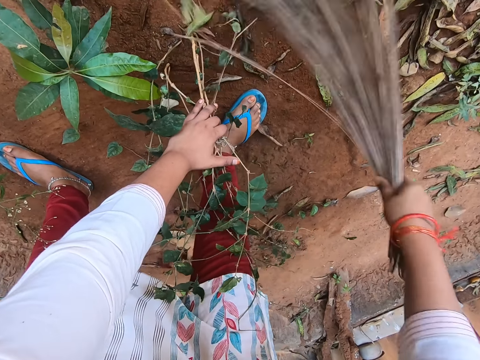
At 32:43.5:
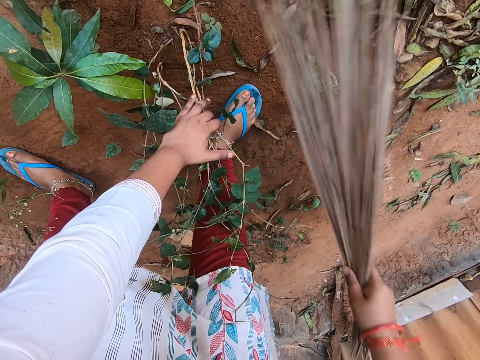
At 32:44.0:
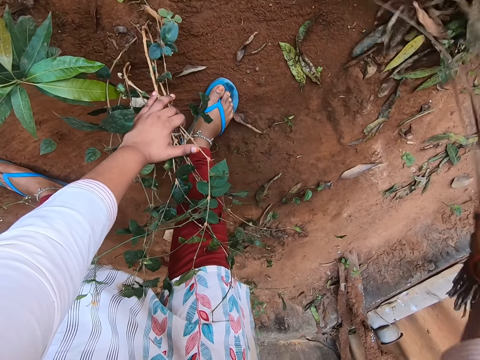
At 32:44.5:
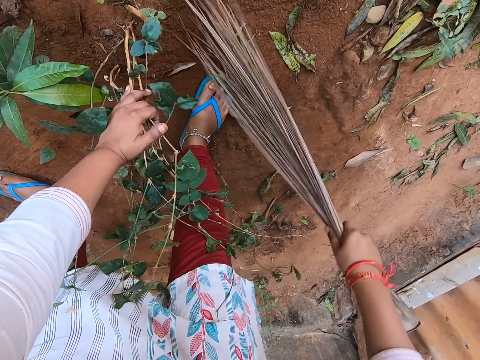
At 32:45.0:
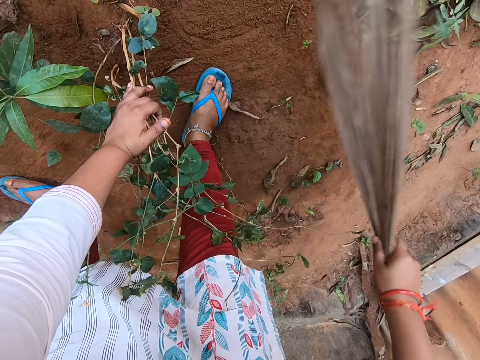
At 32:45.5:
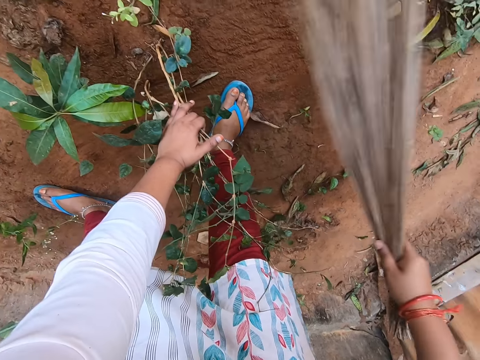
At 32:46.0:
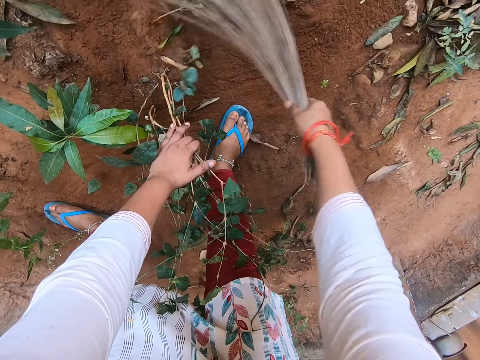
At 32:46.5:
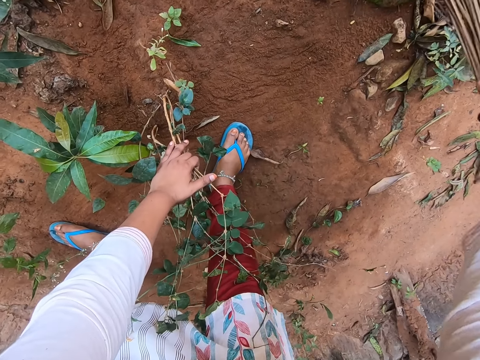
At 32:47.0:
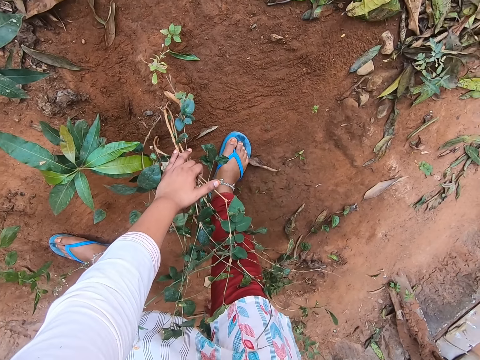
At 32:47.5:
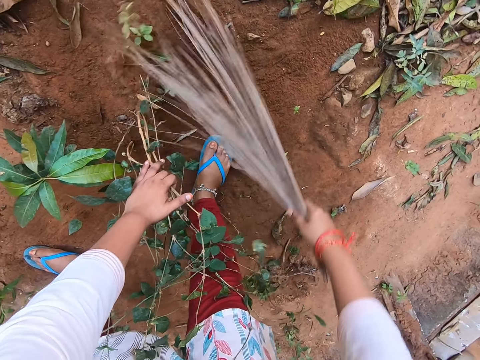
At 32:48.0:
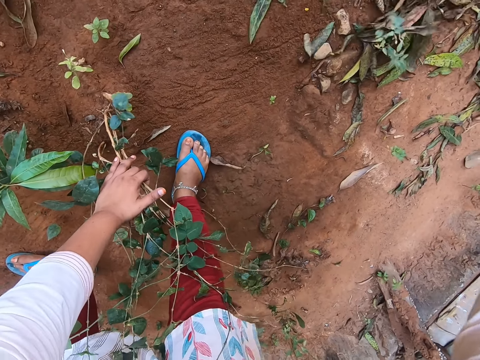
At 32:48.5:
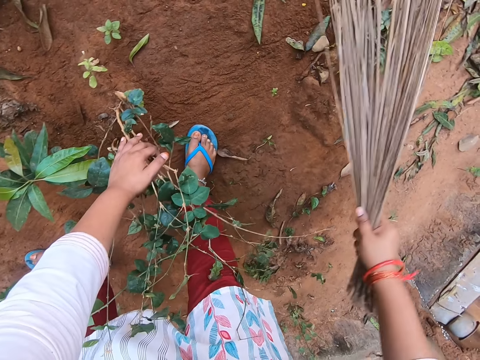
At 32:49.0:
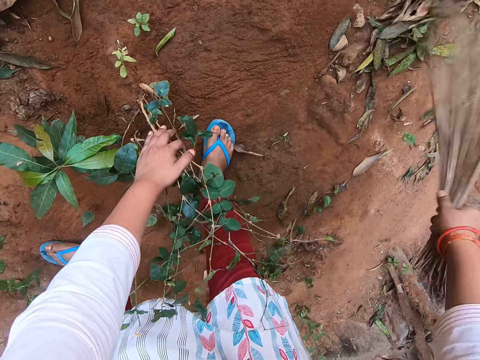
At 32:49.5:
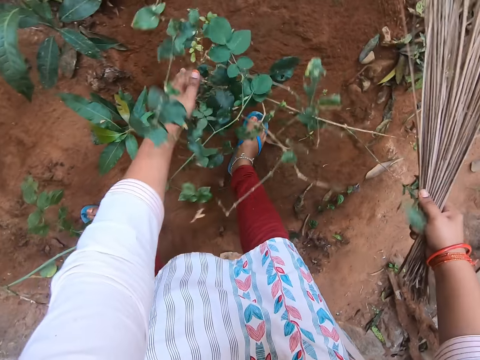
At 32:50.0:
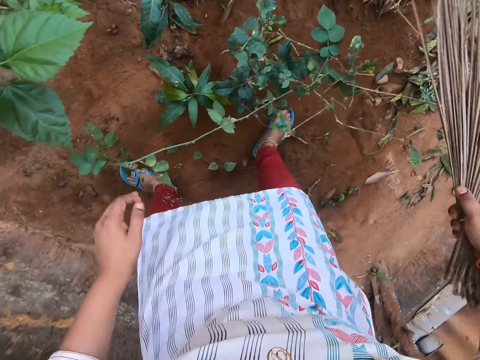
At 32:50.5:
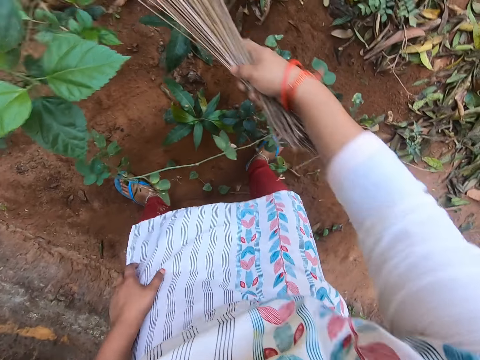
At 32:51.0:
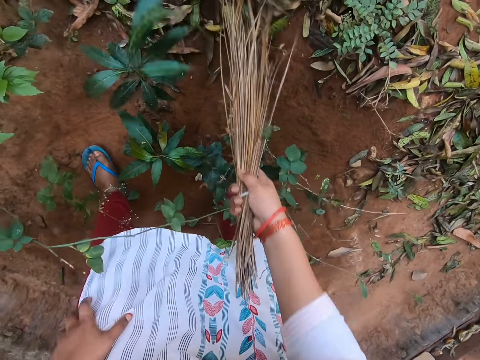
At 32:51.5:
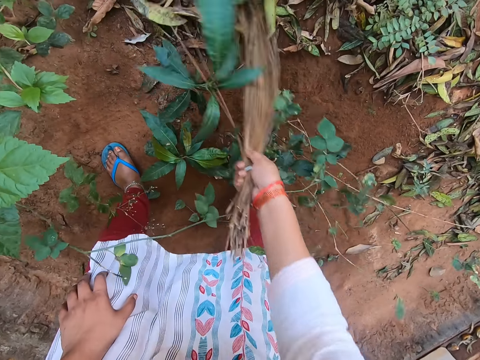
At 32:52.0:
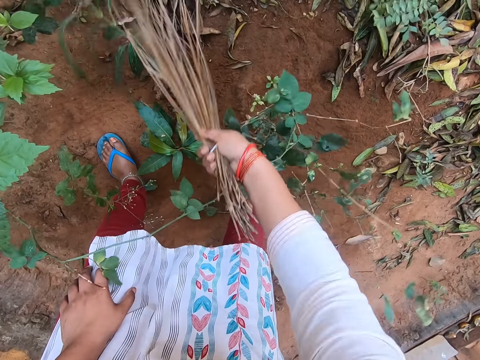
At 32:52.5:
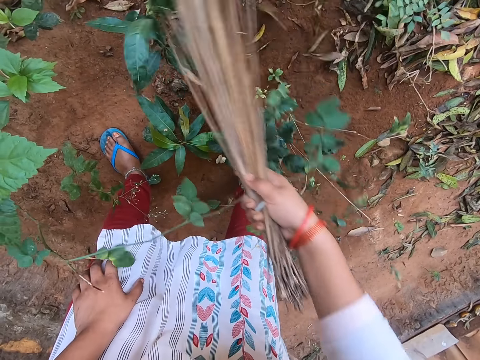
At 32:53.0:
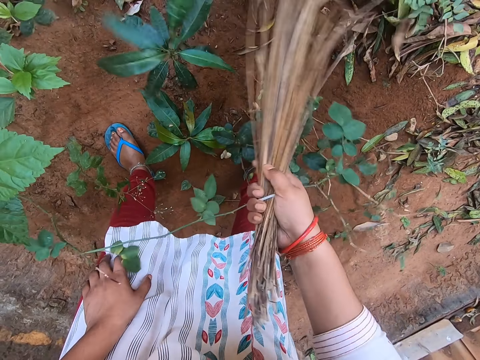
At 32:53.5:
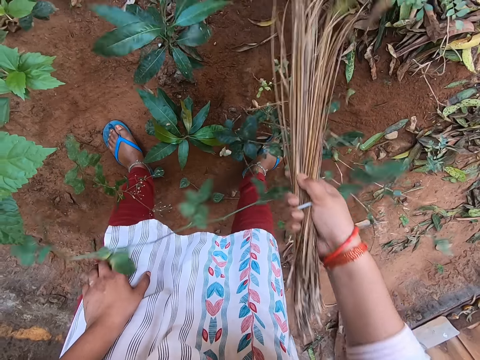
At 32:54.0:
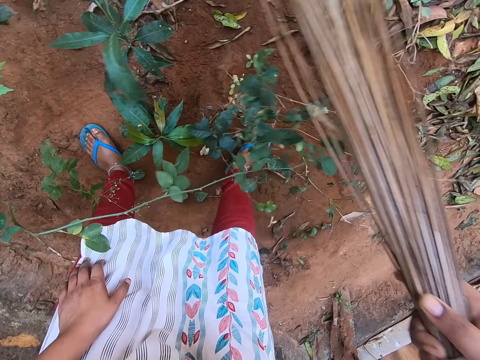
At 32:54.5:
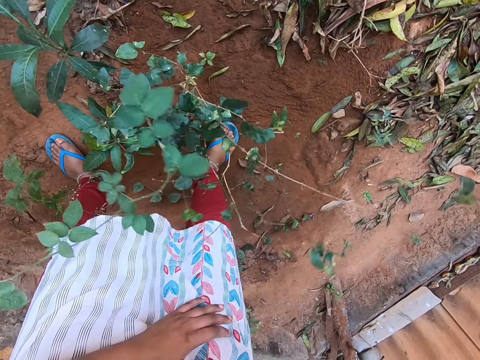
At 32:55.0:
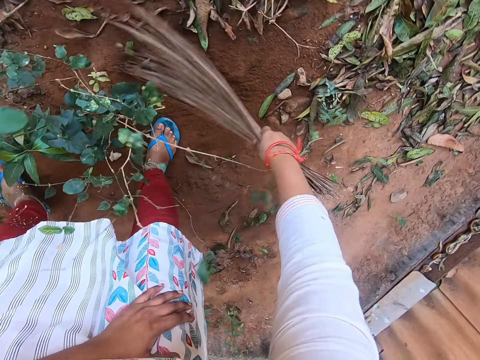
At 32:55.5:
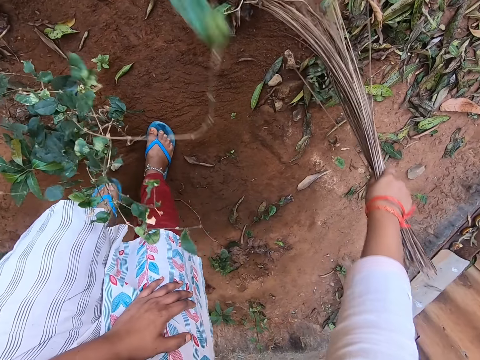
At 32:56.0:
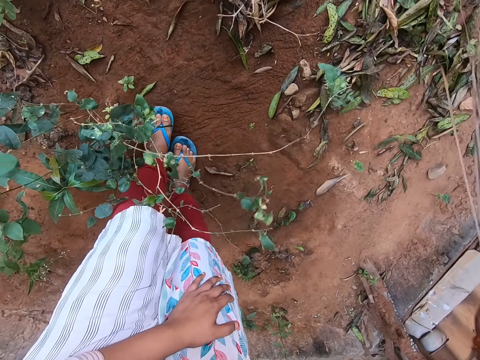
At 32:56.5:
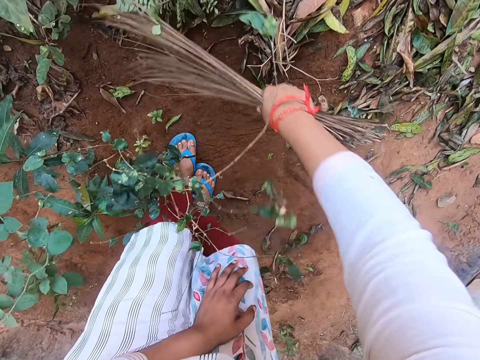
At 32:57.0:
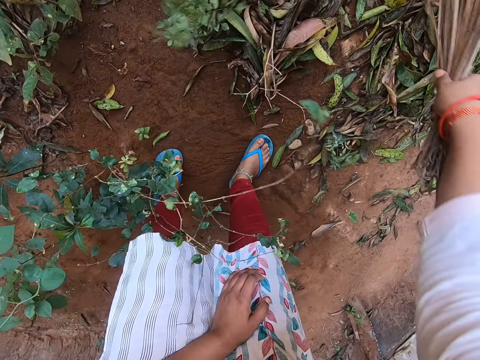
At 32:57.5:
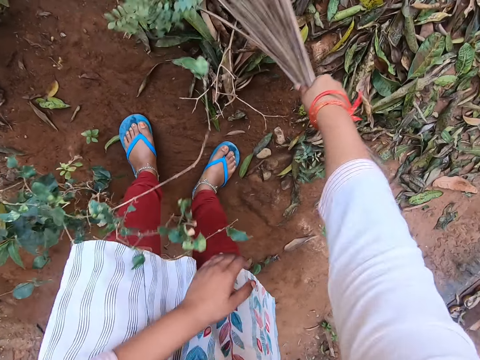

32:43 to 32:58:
The camera wearer looks around. They sweep the garden.

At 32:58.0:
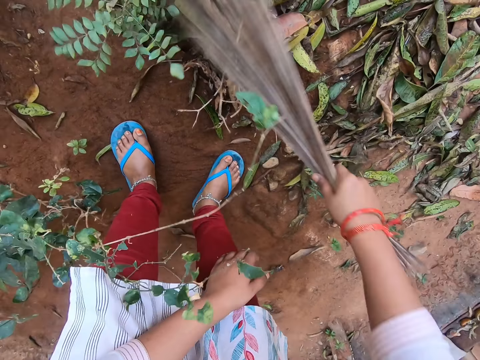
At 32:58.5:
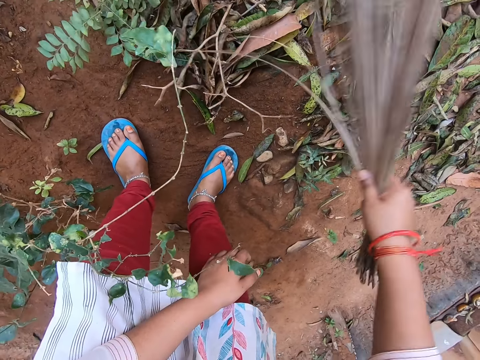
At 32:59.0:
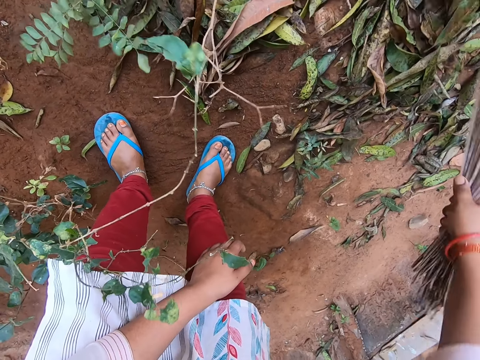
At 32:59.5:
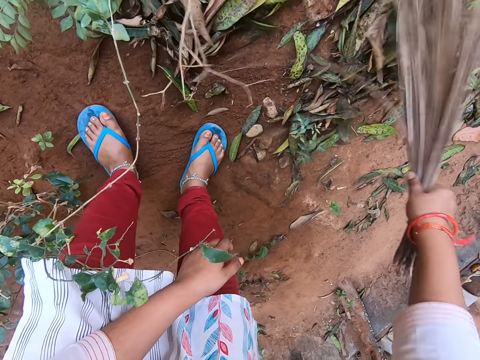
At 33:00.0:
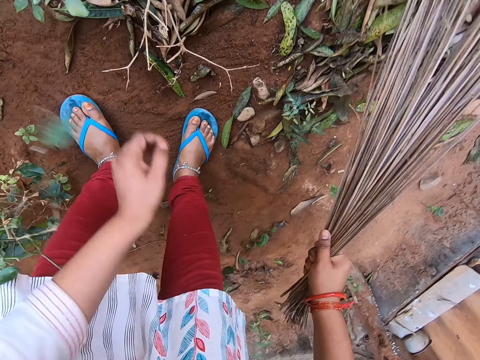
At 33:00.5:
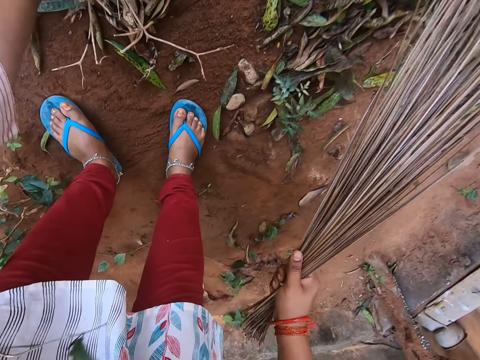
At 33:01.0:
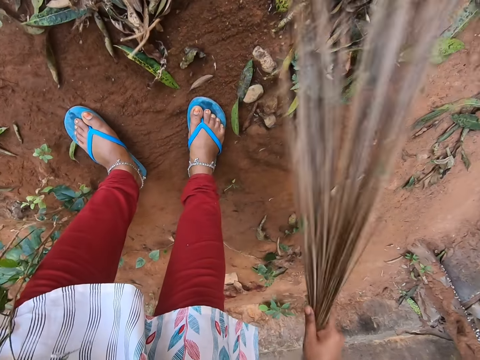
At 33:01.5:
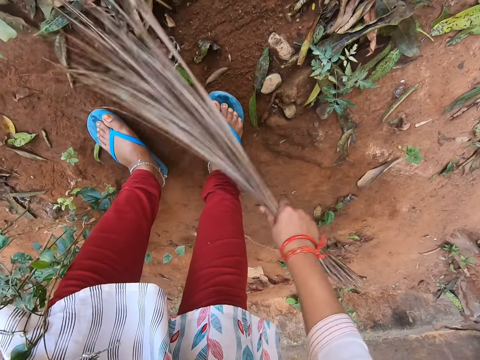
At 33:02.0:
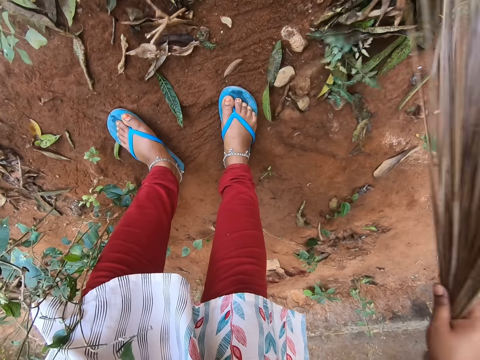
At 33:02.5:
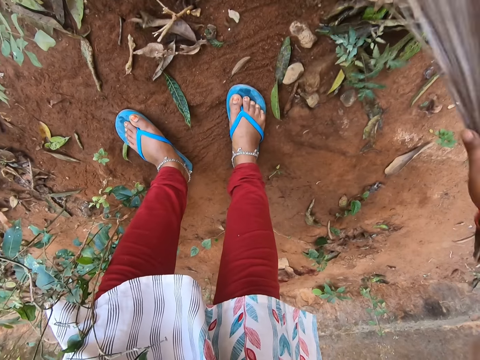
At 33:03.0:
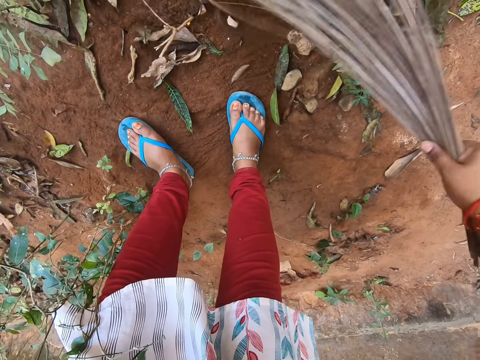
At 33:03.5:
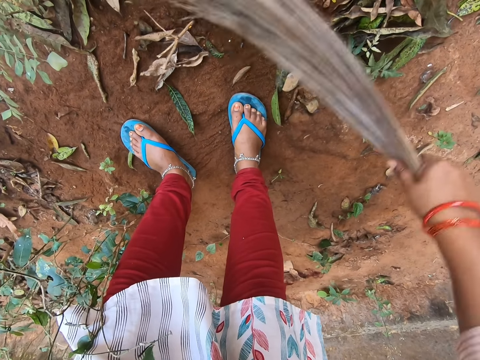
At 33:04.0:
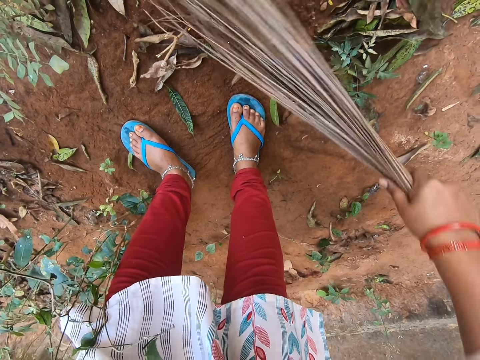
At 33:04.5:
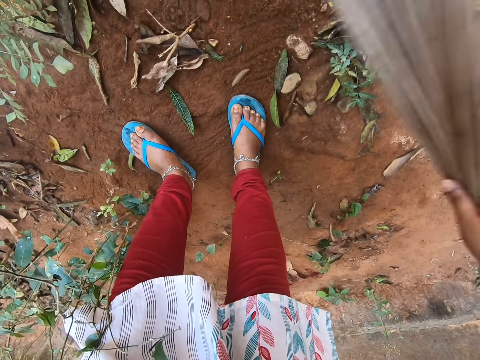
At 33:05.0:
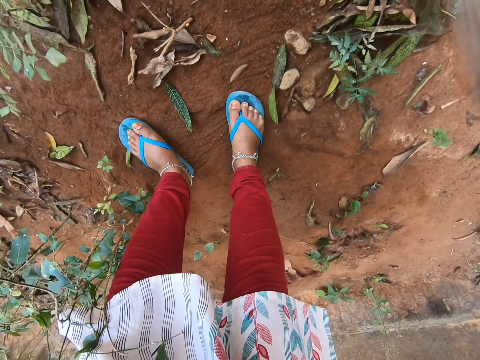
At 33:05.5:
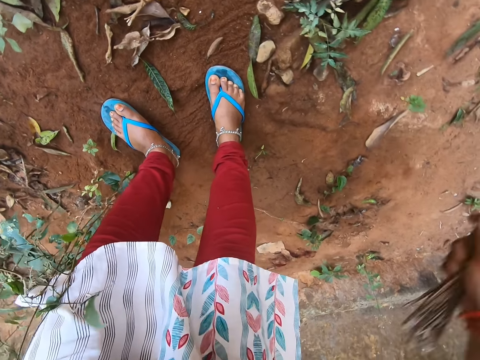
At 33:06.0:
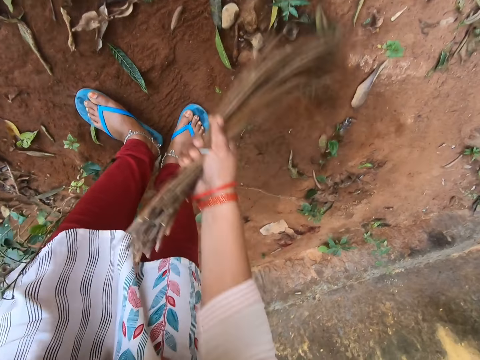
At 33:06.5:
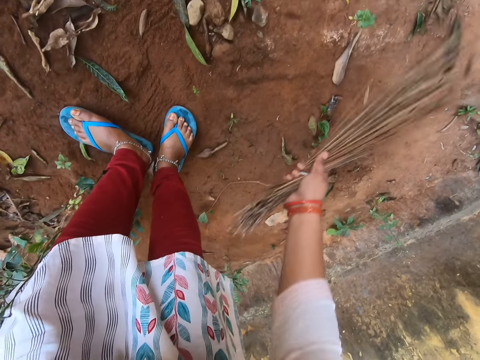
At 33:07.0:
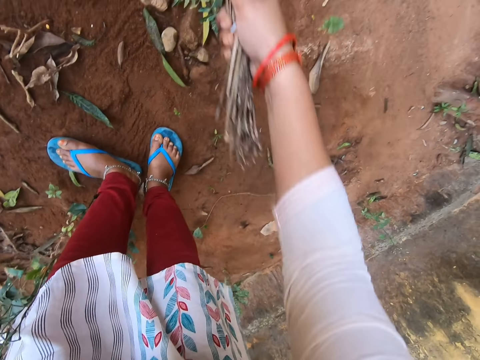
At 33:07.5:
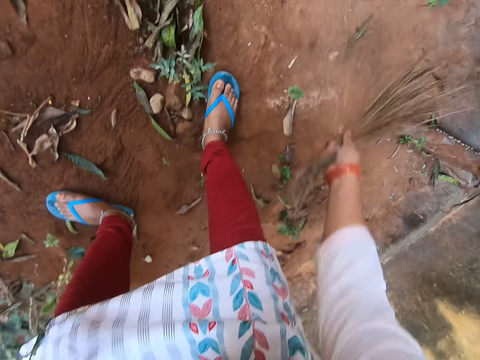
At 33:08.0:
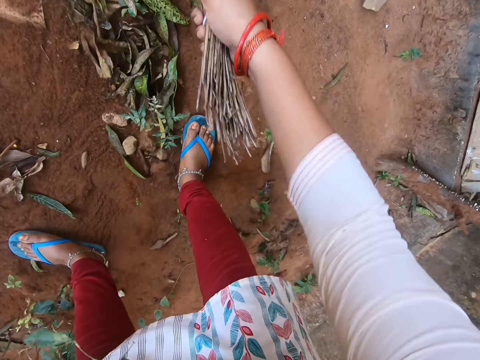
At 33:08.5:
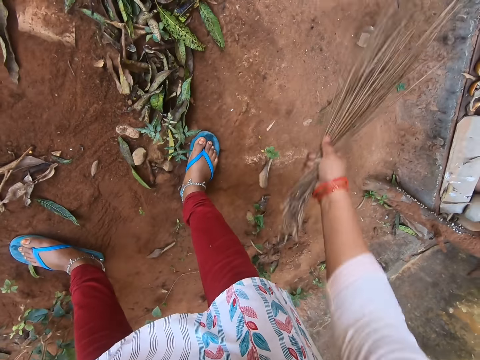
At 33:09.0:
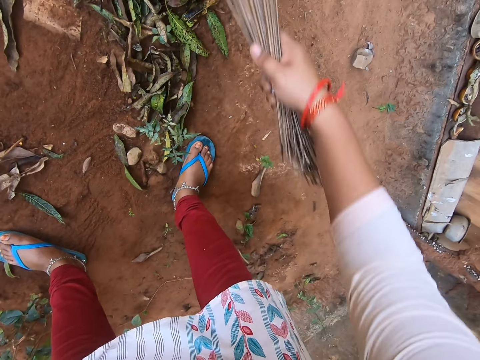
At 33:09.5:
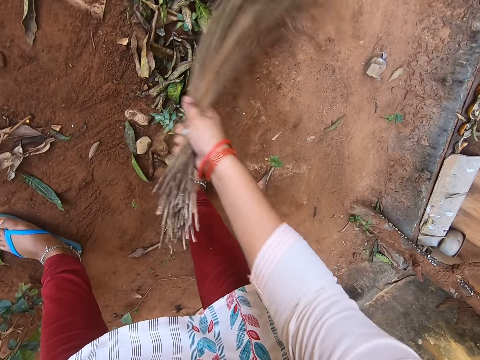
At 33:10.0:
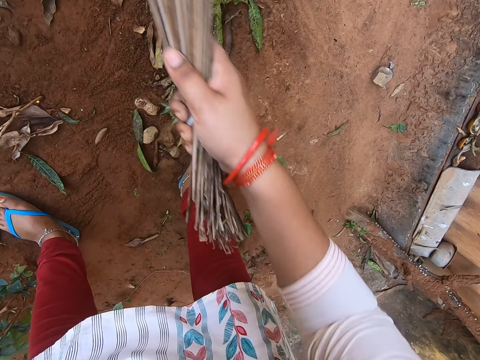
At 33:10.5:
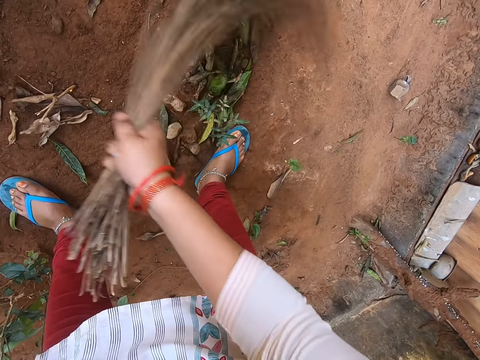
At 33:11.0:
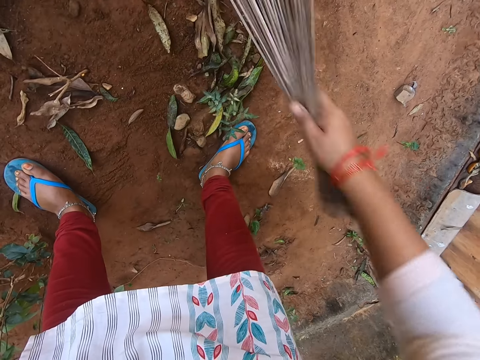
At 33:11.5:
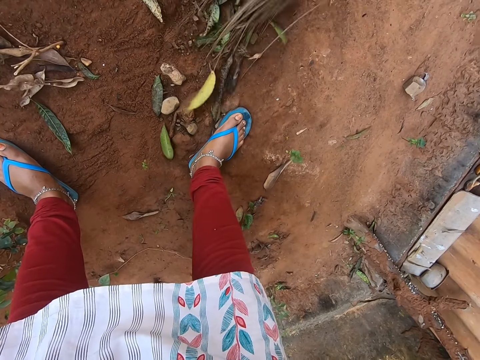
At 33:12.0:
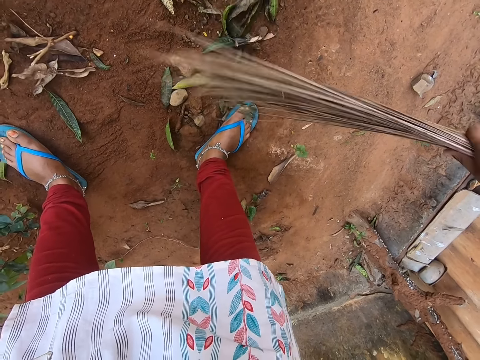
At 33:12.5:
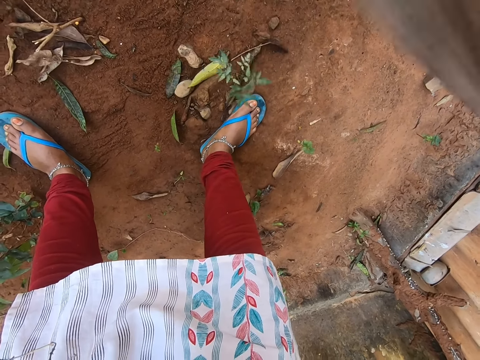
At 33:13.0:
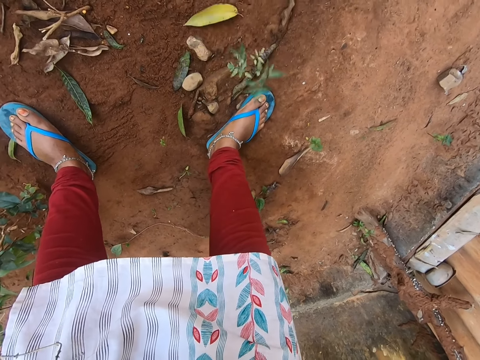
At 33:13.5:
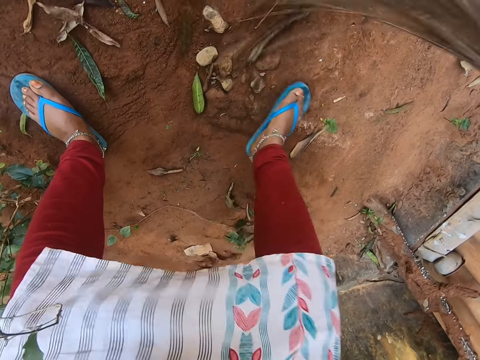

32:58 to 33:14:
The camera wearer moves some branches in the ground with her left hand. She sweeps the ground with the broom in her right hand.
